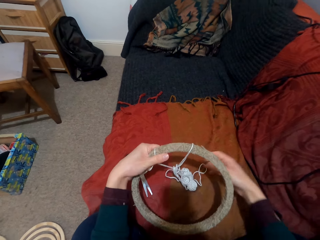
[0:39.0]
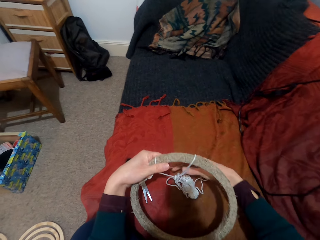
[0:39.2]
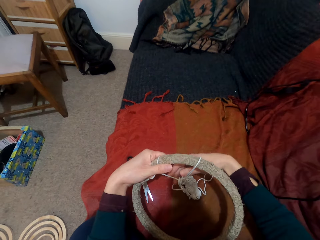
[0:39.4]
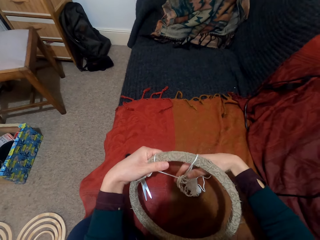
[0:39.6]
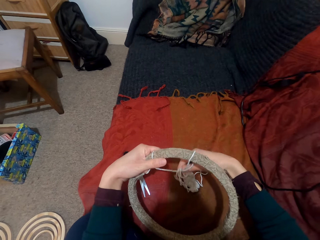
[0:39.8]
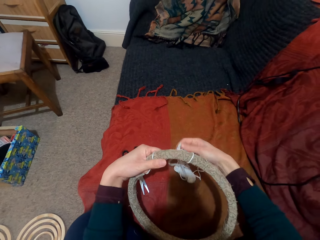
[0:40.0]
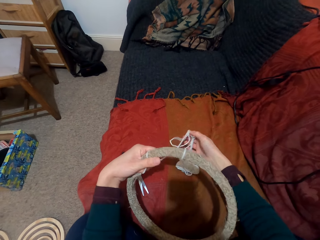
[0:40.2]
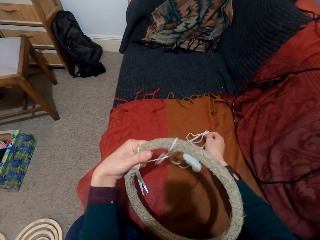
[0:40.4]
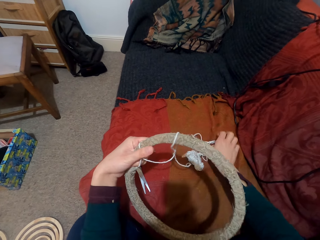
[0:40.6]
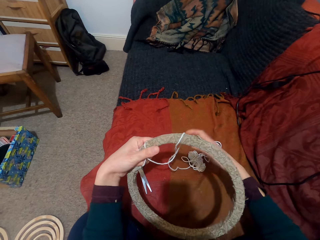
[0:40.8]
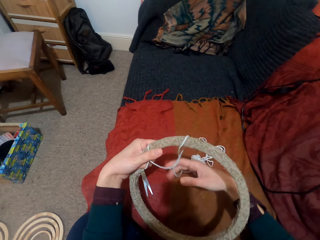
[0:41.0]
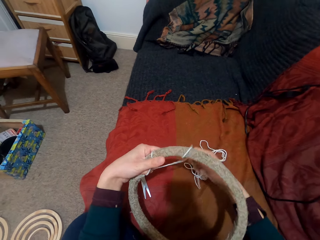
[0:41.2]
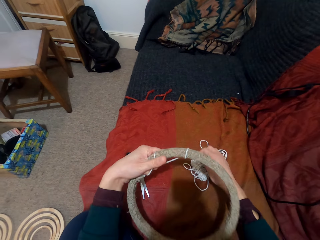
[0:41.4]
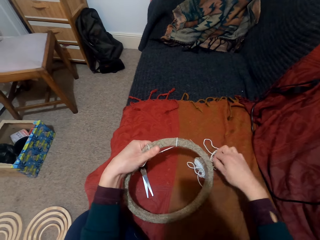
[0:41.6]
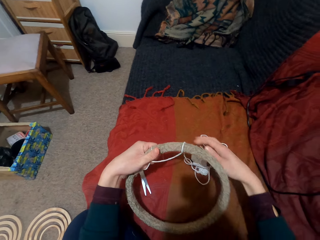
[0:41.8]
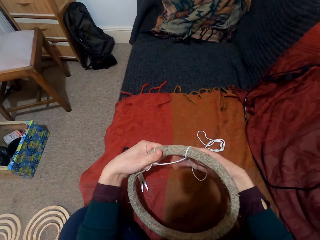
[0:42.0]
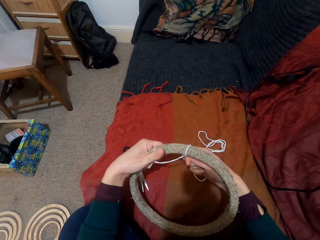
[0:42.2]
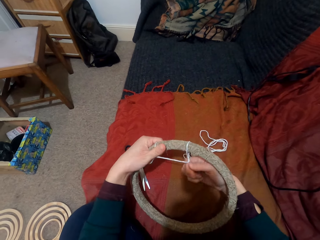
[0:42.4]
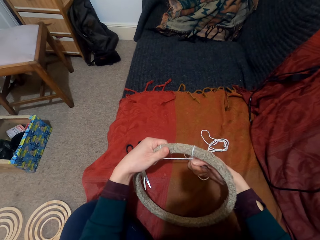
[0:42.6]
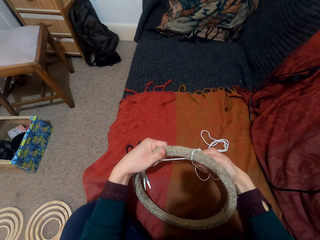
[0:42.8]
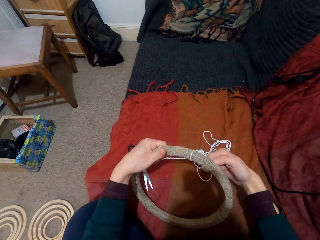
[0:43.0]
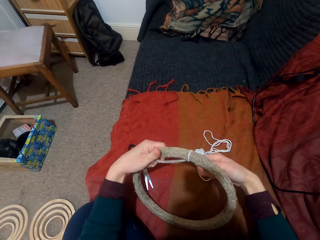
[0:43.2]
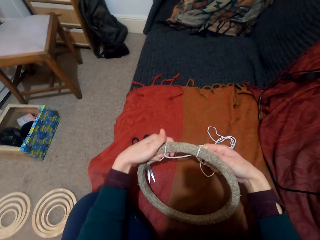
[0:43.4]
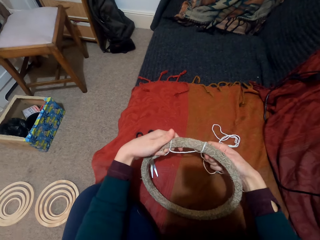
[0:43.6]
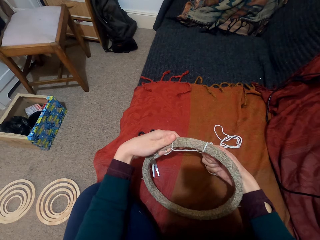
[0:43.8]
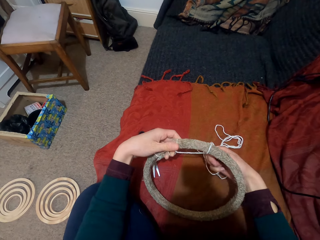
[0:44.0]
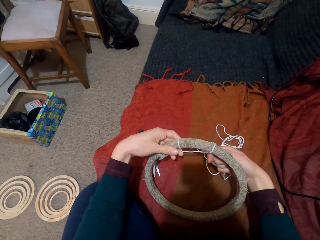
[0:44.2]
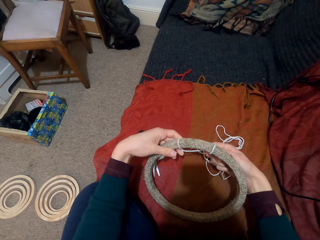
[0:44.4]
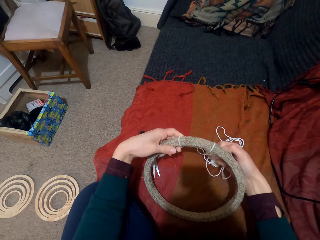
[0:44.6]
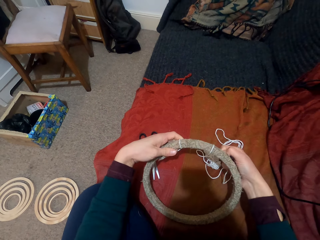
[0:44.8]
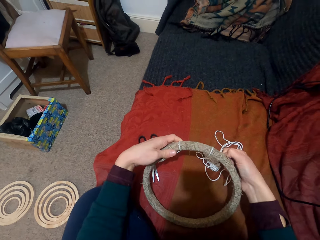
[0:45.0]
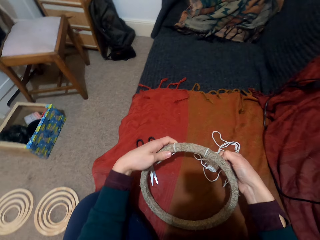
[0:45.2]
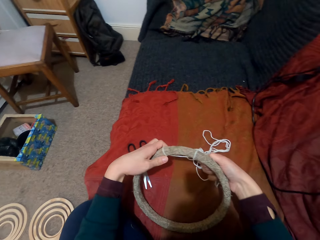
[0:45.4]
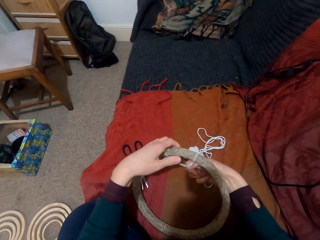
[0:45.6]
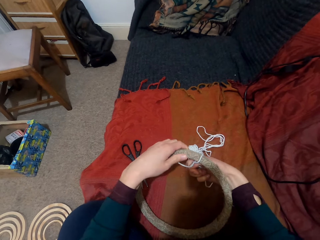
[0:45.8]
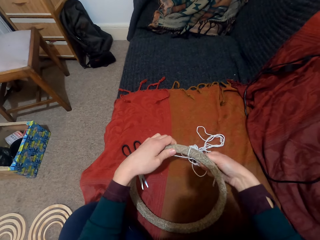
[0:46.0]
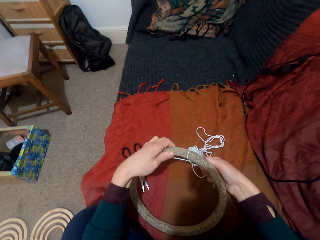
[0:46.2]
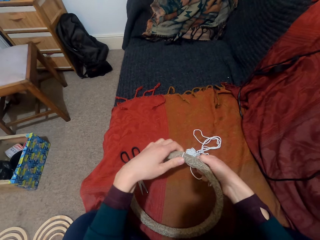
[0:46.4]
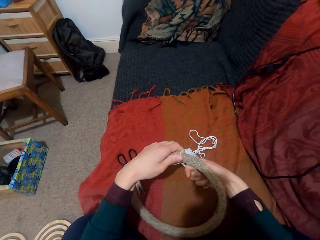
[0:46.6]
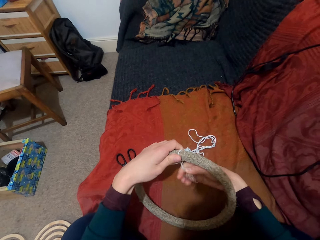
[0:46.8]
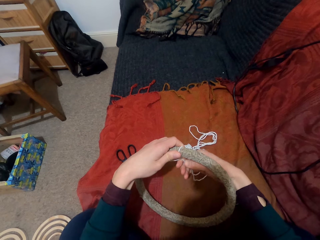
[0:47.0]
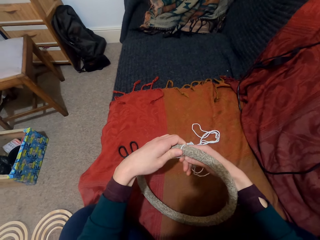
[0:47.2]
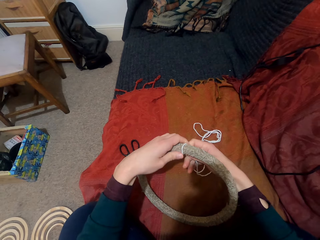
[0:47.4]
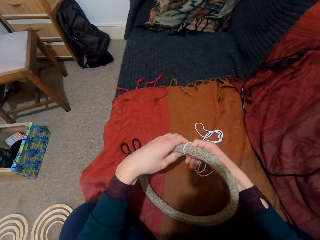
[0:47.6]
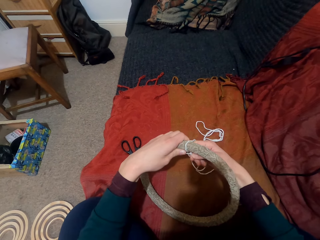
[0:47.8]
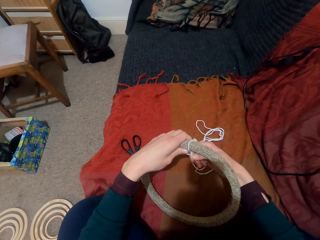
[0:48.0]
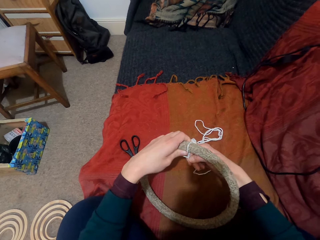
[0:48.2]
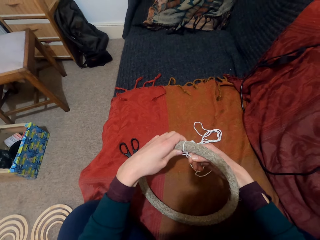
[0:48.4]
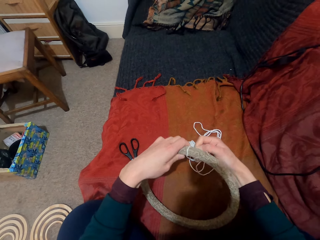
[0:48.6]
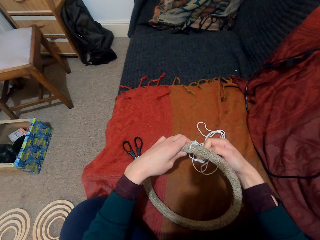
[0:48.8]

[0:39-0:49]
The camera wearer ties the thread on the ring.

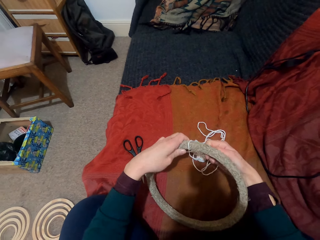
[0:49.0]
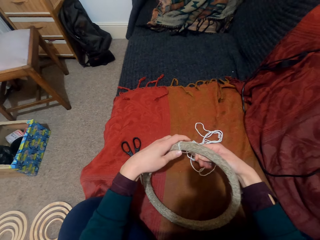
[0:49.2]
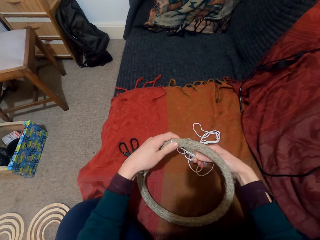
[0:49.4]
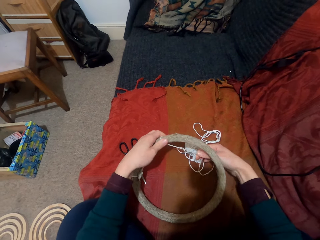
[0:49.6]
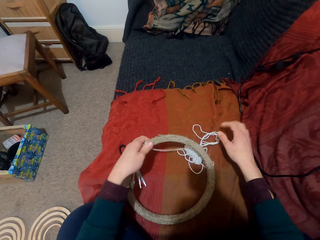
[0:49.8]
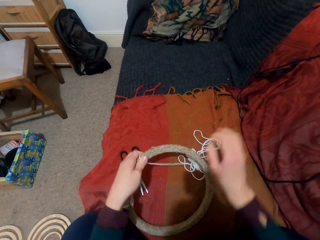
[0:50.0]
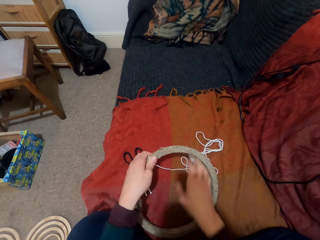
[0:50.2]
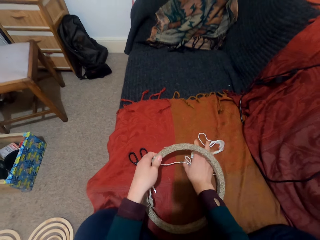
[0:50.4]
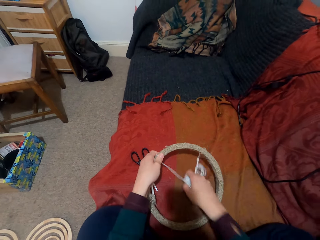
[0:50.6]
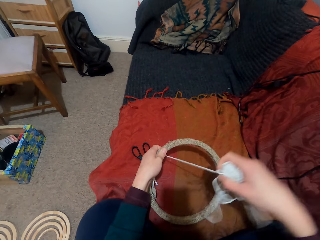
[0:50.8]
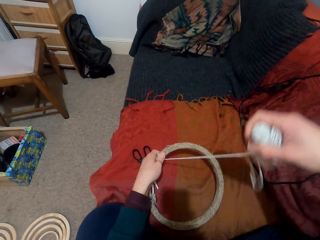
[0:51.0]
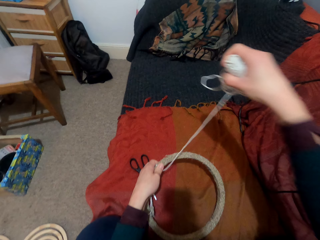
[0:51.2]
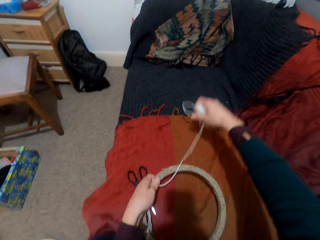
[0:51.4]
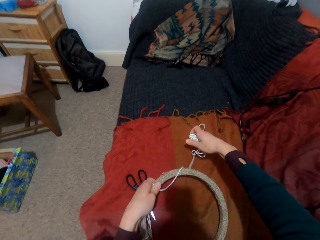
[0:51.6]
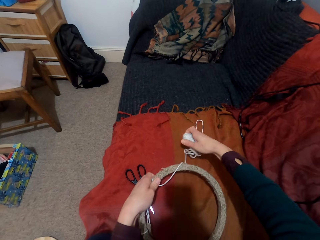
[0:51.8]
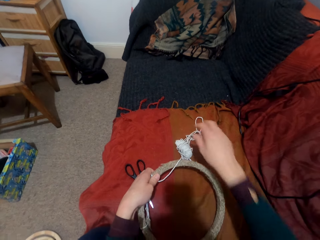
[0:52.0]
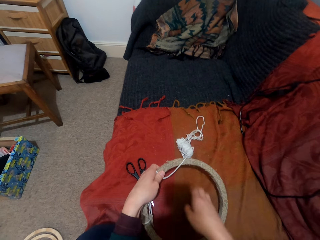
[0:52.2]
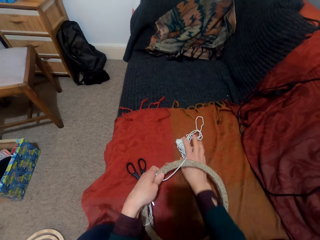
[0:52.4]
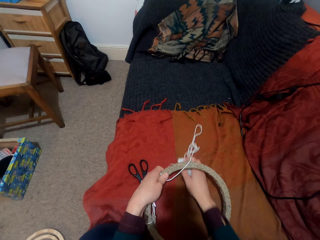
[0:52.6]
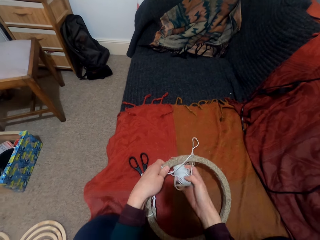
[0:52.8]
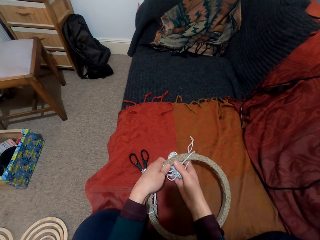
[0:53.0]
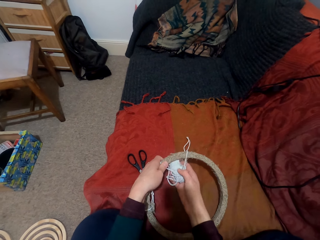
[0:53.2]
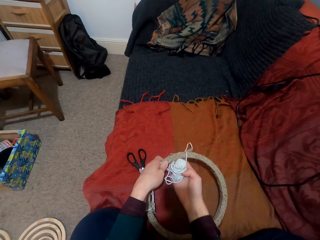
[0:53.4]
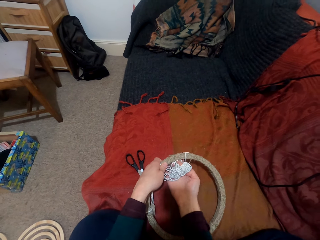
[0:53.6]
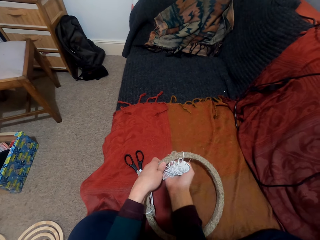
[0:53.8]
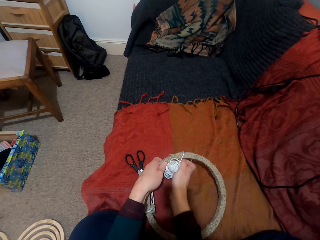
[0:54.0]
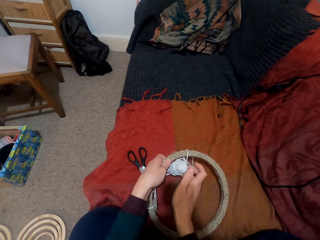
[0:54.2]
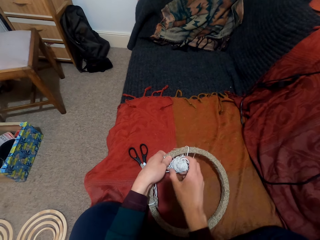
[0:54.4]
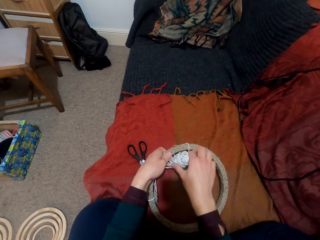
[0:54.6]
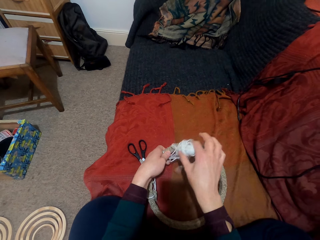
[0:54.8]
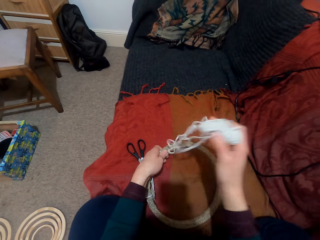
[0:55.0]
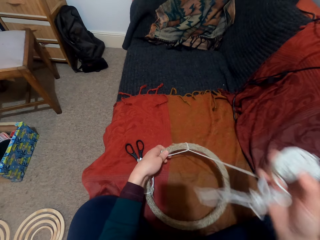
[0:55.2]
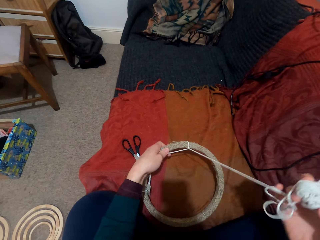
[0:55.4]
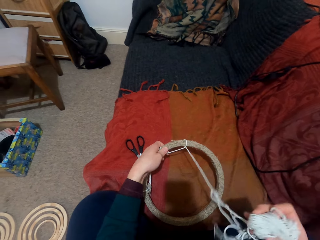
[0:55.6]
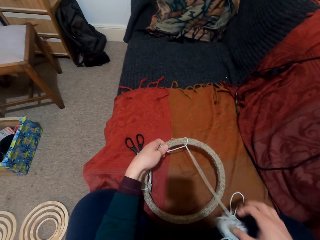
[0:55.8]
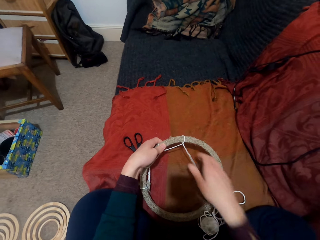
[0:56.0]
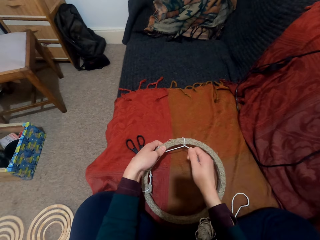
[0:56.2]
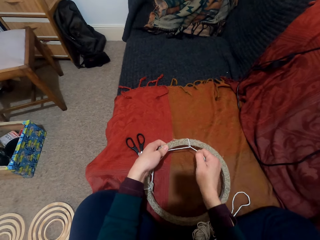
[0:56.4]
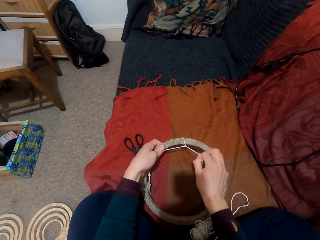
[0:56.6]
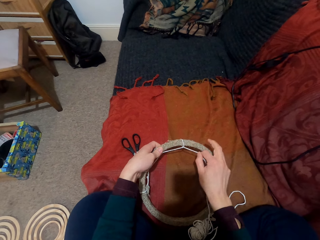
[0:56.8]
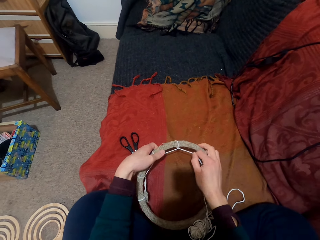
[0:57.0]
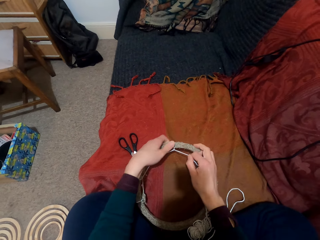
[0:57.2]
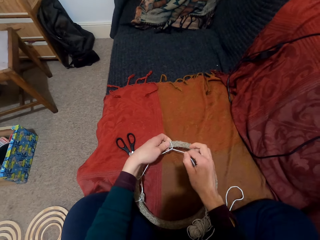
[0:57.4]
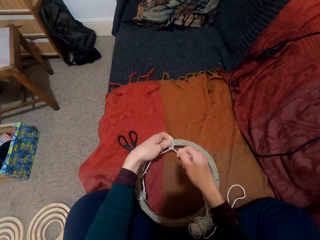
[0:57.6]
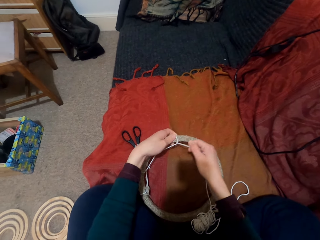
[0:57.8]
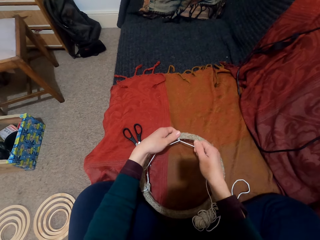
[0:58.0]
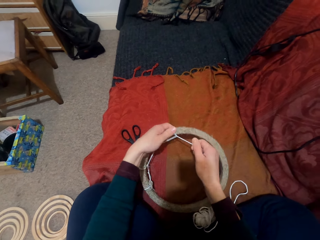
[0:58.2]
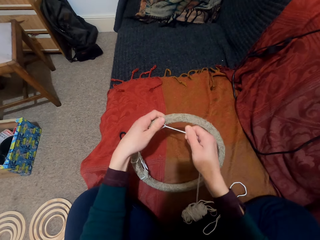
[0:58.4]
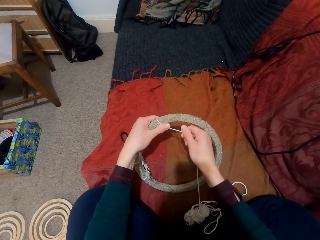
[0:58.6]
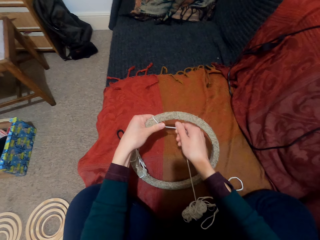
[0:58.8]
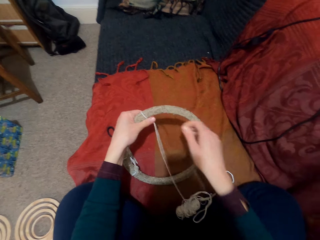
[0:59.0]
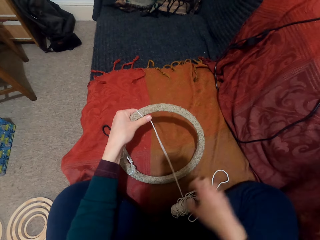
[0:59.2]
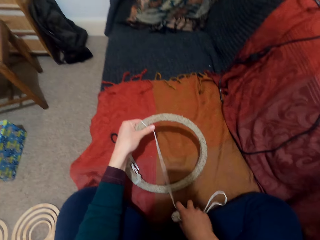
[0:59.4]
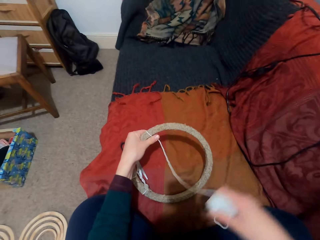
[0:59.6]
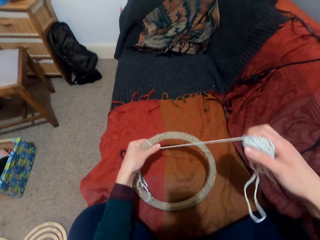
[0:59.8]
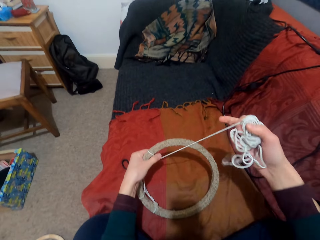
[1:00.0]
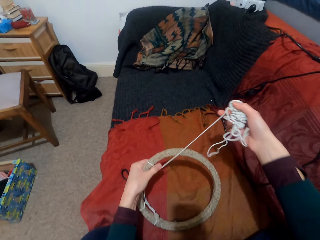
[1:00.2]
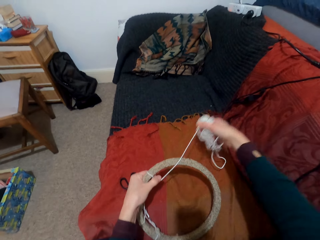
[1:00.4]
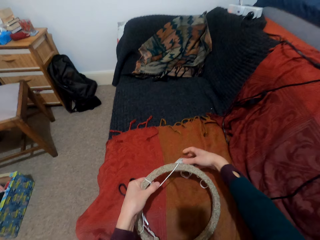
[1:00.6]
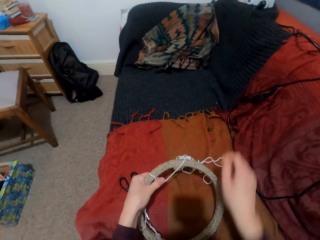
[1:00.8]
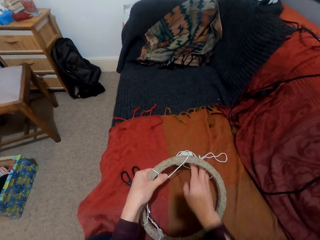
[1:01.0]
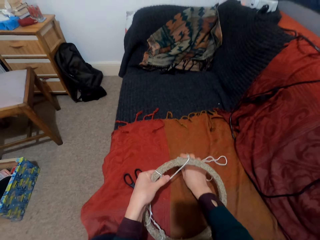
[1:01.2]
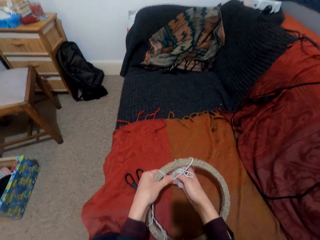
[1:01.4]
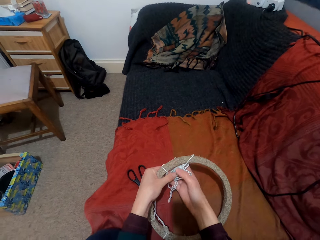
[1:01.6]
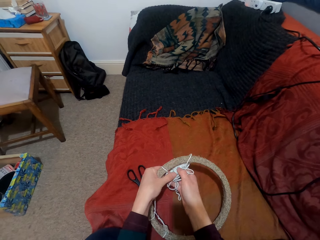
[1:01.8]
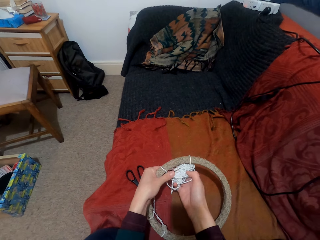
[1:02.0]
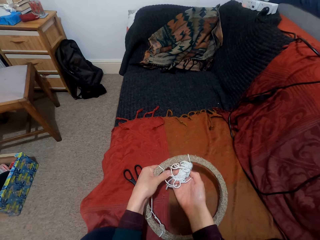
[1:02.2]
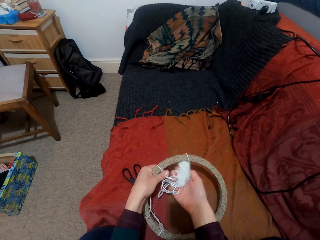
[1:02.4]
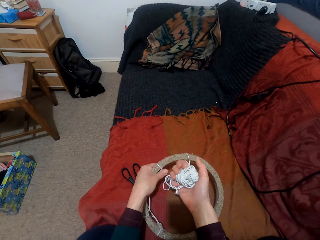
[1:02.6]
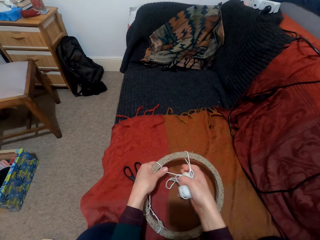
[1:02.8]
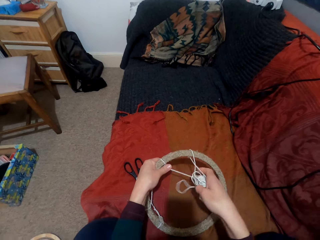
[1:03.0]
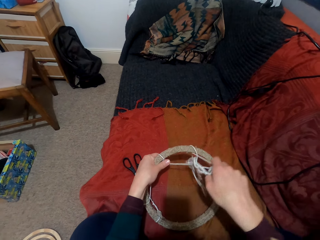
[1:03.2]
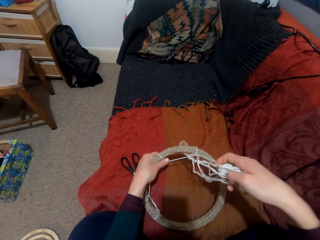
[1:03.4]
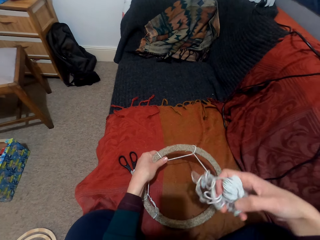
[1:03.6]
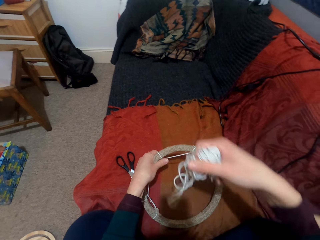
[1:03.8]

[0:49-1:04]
The camera wearer takes the thread. They put down the thread. They take the thread. They pull the thread. They tie the thread on the ring. They take the thread.
